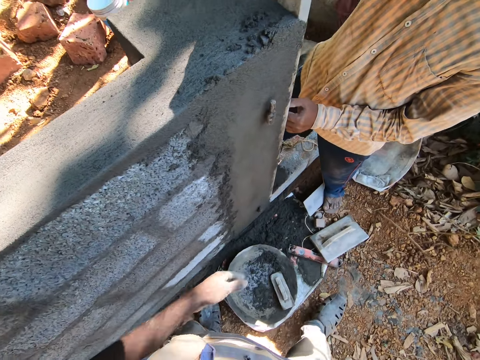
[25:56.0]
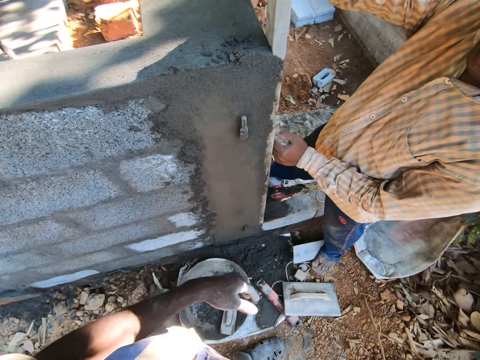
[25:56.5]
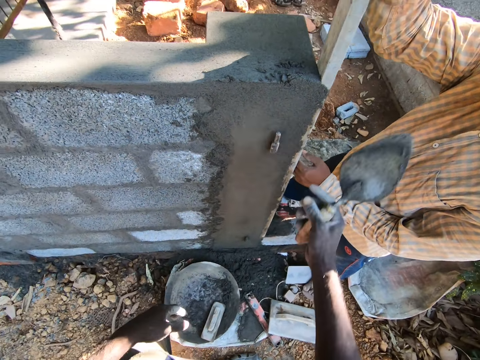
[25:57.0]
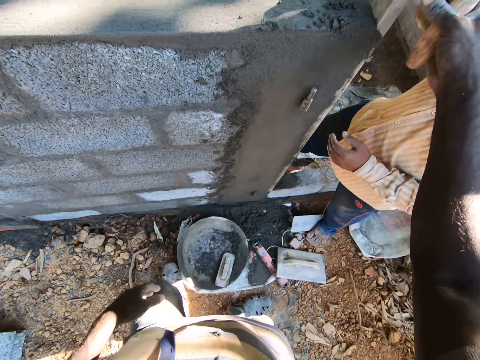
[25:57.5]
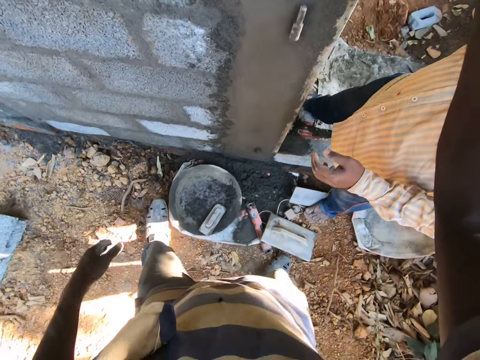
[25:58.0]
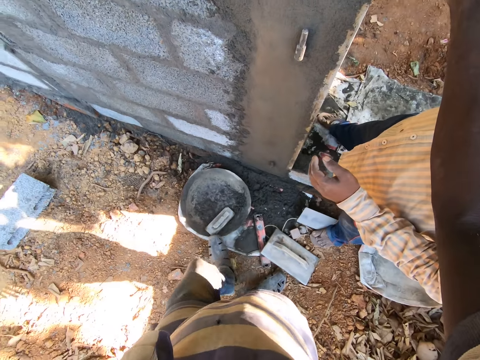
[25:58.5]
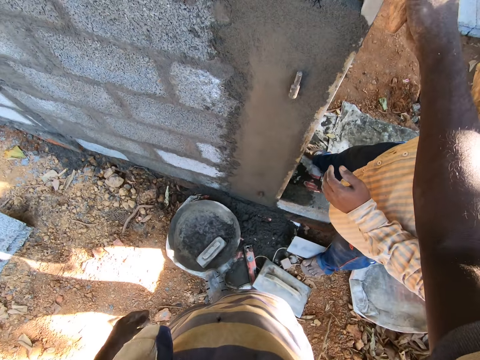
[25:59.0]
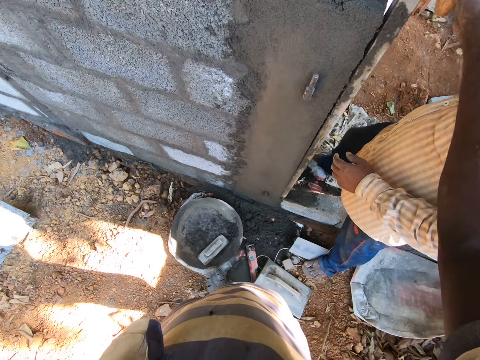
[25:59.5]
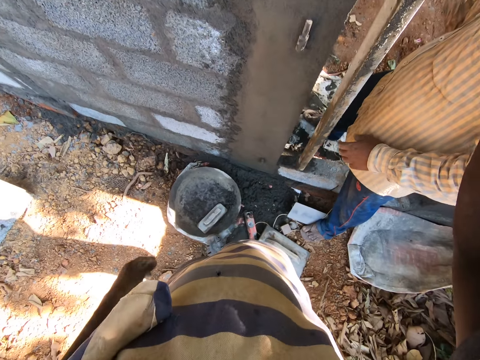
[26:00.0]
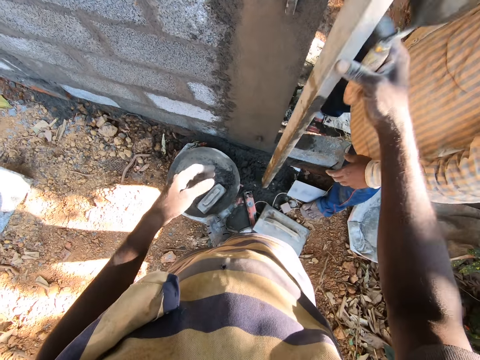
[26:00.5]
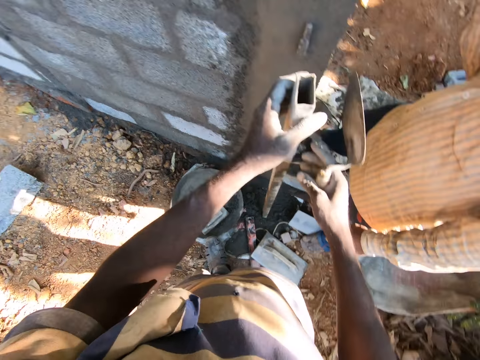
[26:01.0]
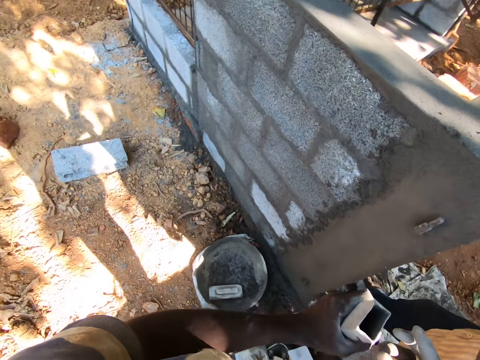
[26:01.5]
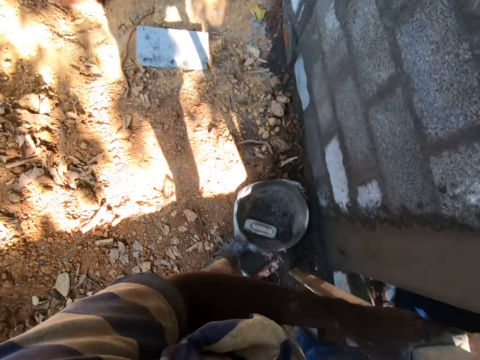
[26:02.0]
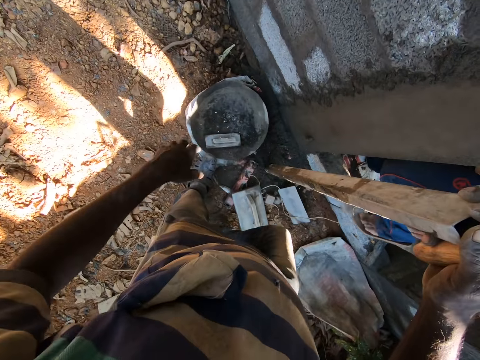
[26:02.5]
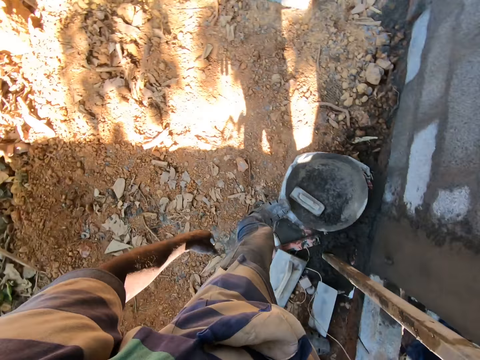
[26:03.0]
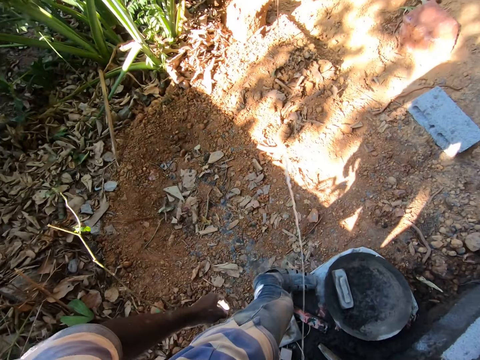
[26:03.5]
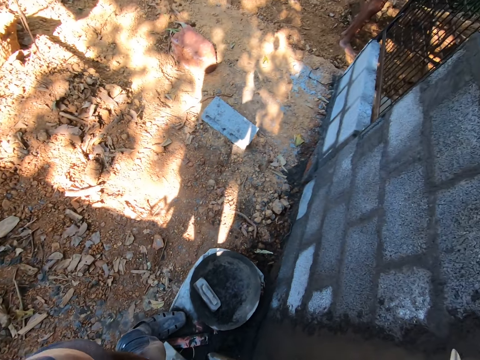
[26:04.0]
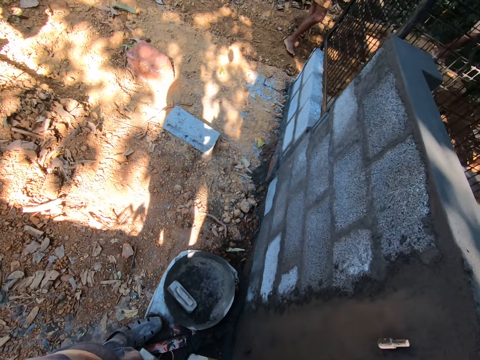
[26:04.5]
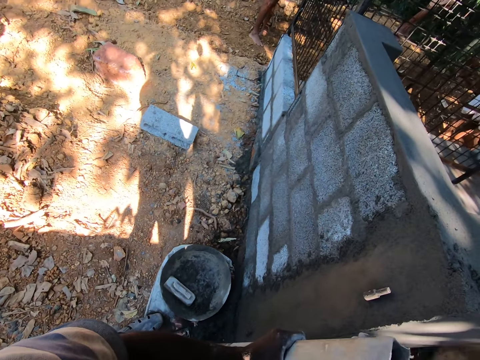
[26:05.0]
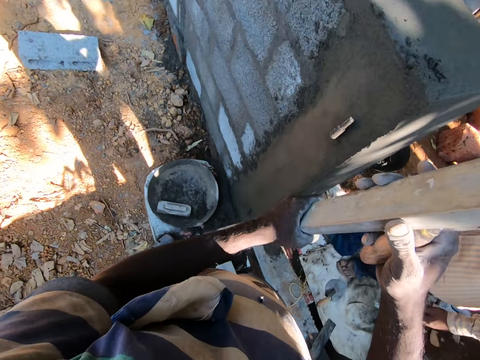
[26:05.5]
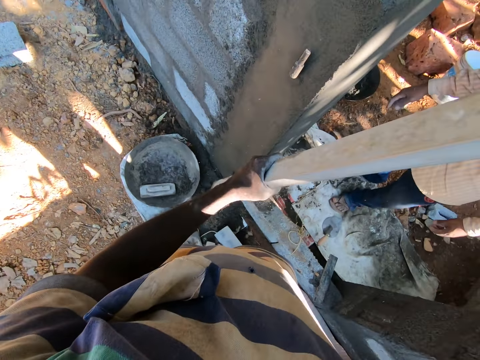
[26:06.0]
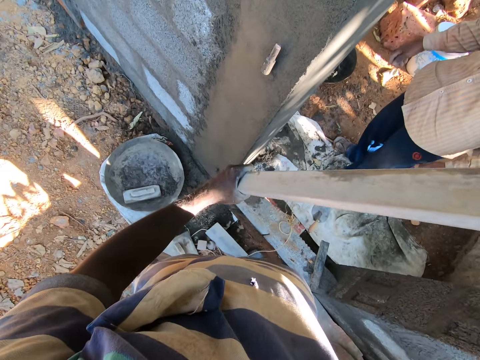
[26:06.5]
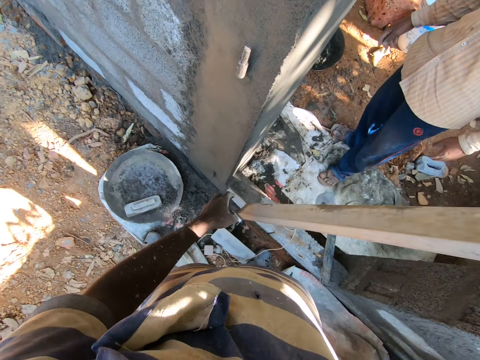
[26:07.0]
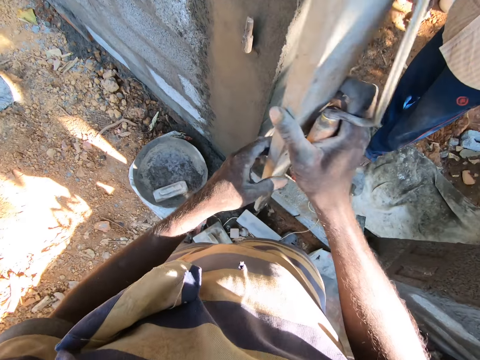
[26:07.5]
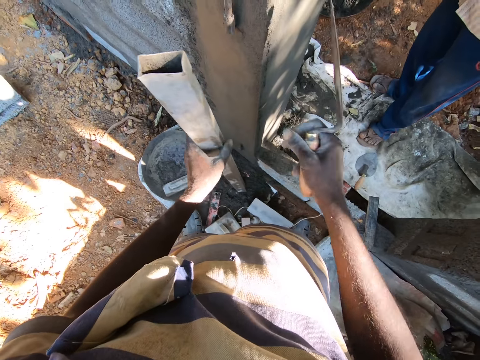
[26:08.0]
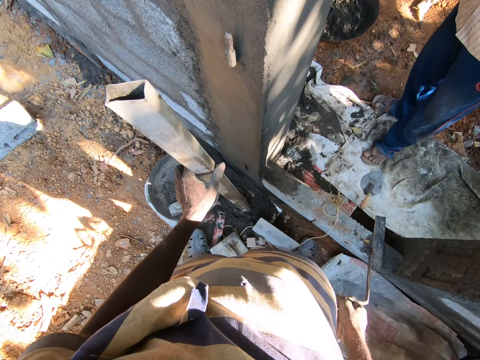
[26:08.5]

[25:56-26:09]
The camera wearer removes an aluminum rod resting on the wall with his right hand. He passes the aluminum rod in his right hand to his left hand. He passes the aluminum rod in his left hand to his right hand. He looks around. He lifts the aluminum rod in his right hand. He removes mortar from the metal. He passes the aluminum rod in his right hand to his left hand.

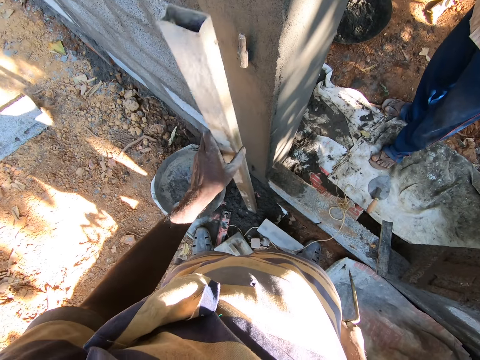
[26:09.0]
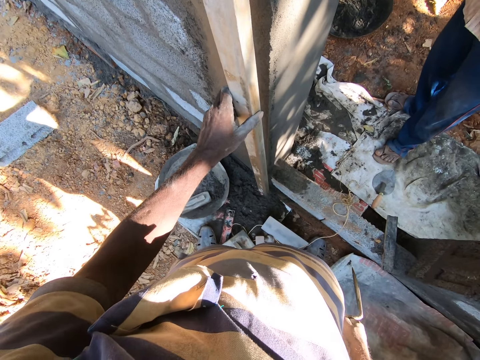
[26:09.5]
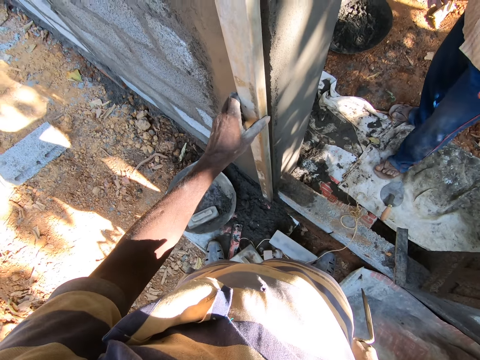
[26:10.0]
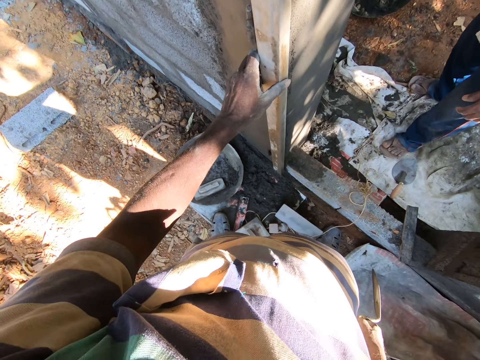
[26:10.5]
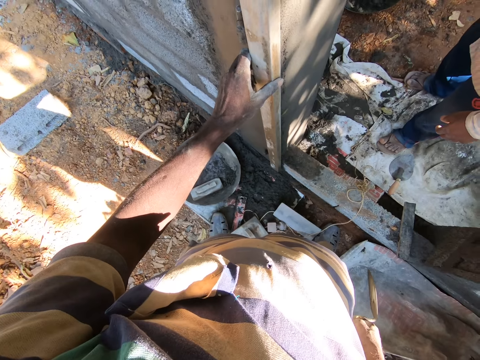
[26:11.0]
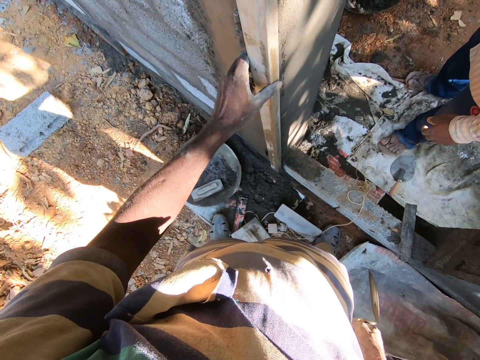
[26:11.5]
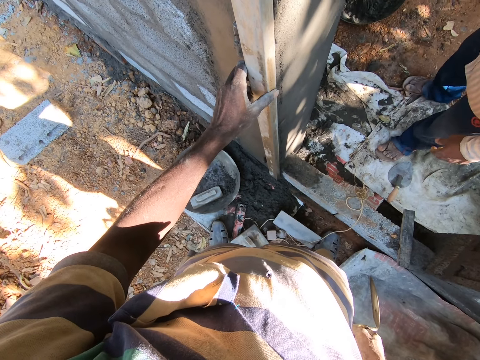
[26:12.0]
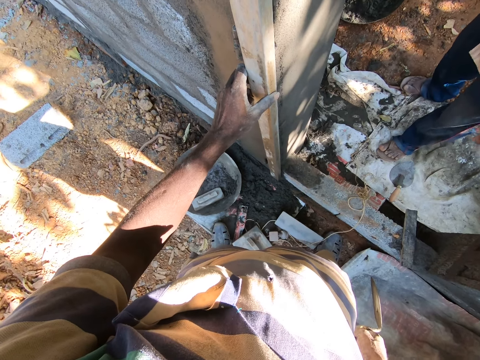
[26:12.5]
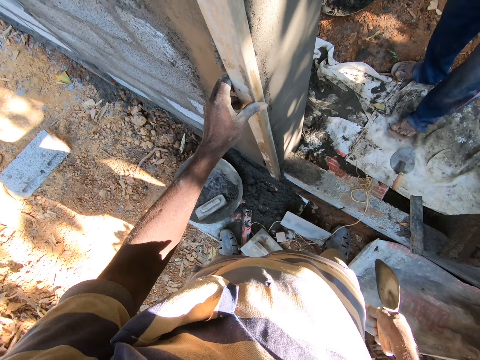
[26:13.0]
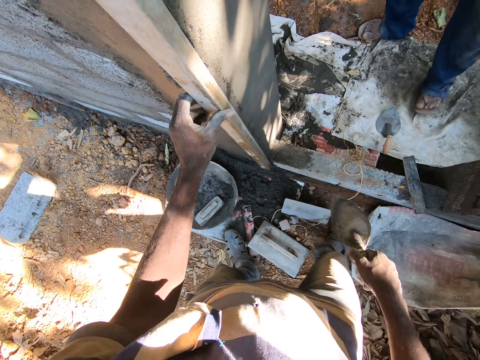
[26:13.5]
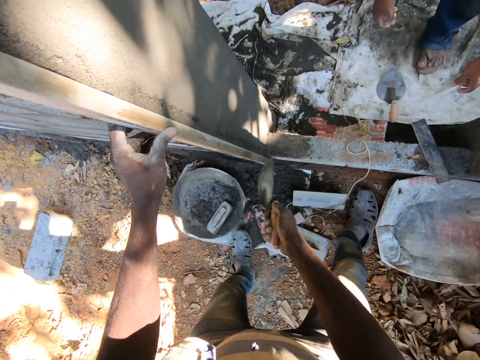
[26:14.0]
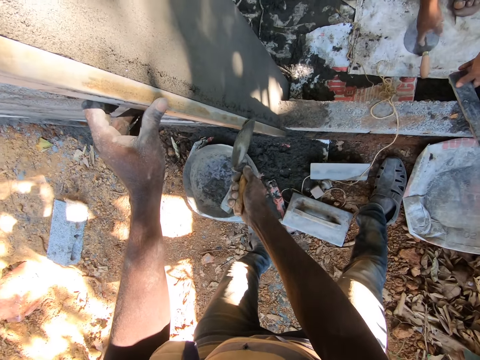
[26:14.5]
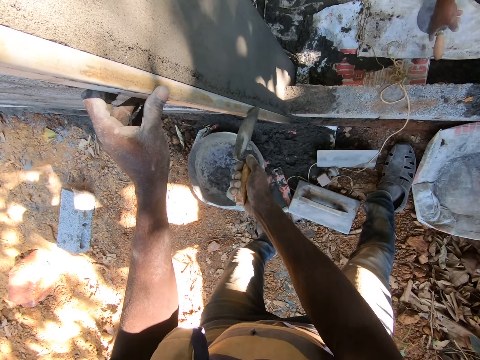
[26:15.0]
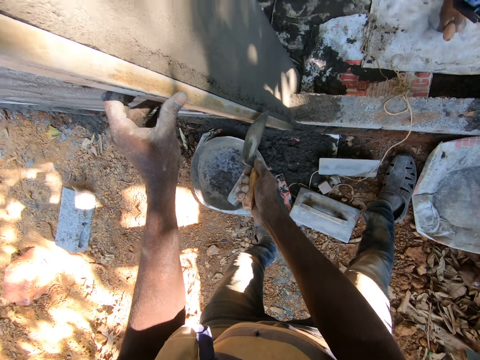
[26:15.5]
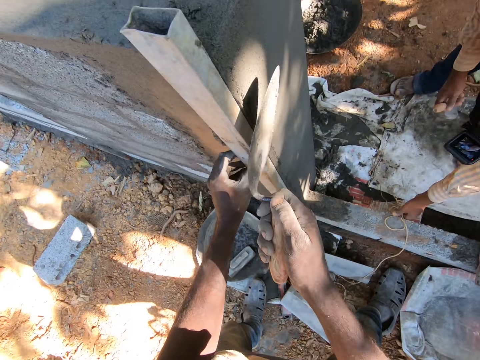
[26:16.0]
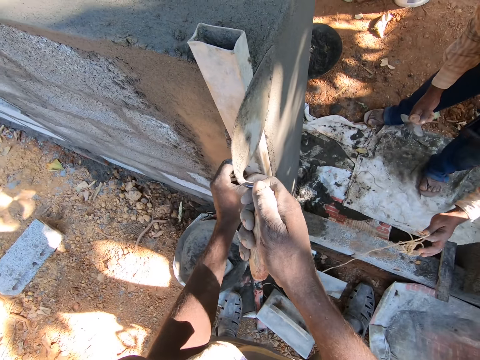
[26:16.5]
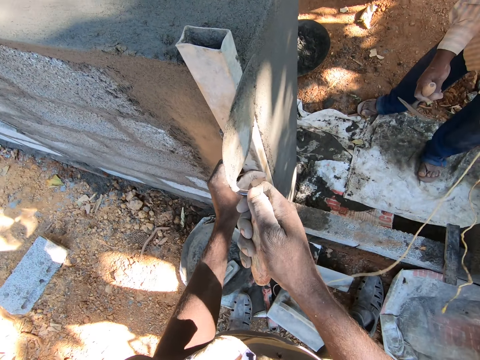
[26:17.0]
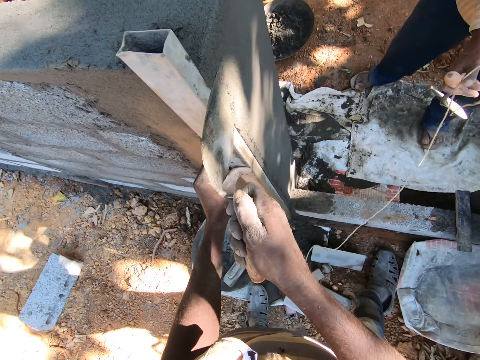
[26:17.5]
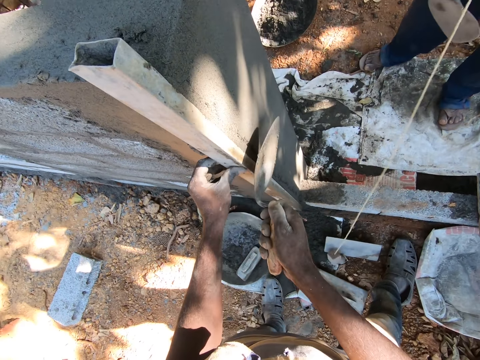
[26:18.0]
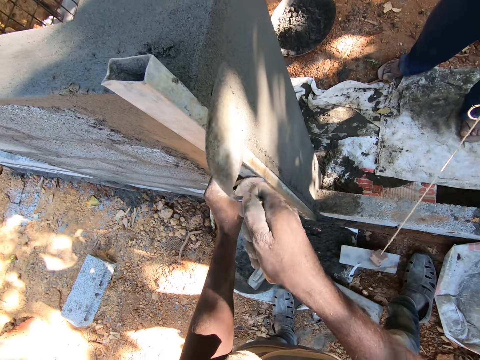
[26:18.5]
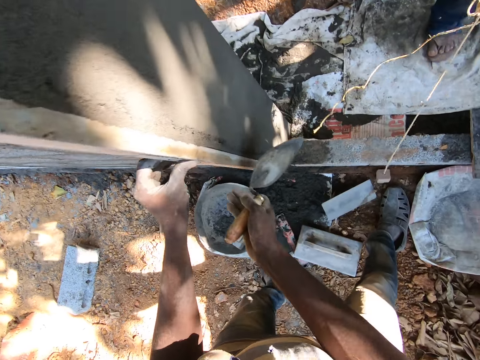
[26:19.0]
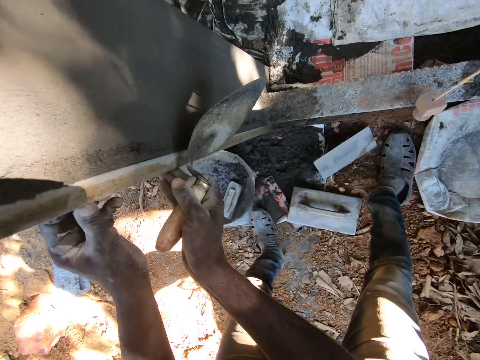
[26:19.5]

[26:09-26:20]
The camera wearer places the aluminum rod in his left hand against the wall. He taps the aluminum rod with the brick trowel in his right hand. The man picks up a rope from the wall with his right hand. The camera wearer smoothens the wall with the brick trowel in his right hand.

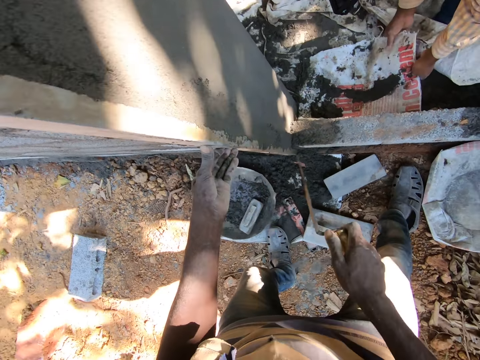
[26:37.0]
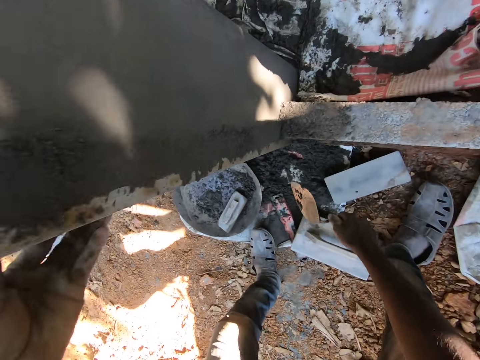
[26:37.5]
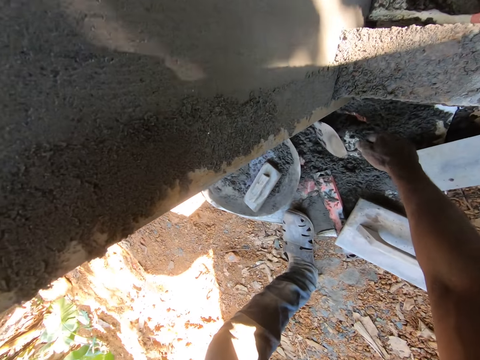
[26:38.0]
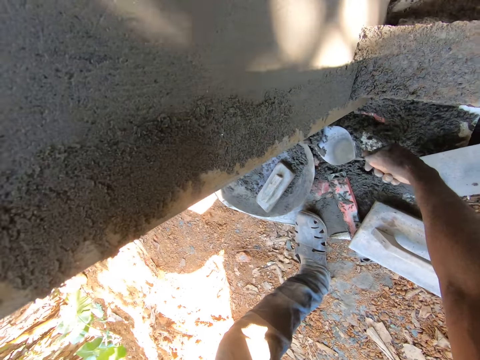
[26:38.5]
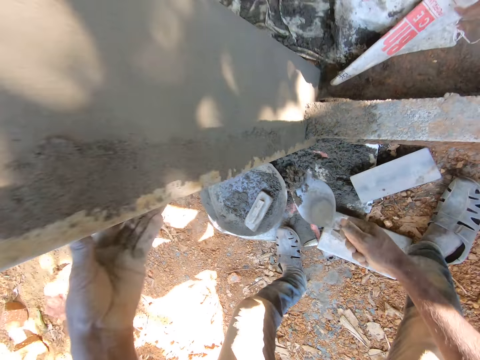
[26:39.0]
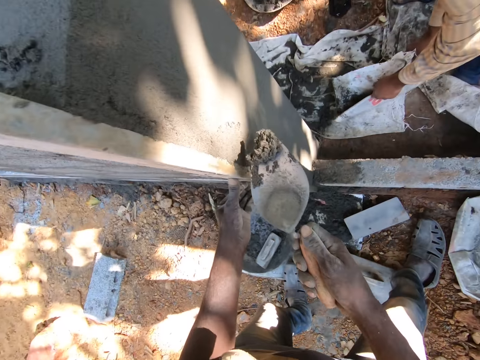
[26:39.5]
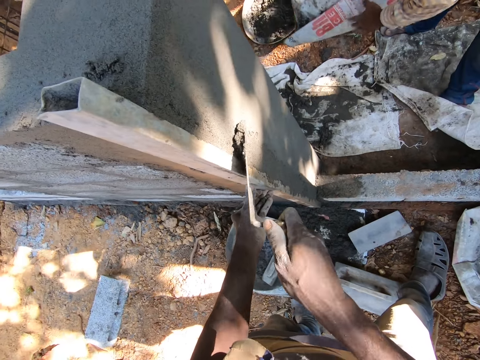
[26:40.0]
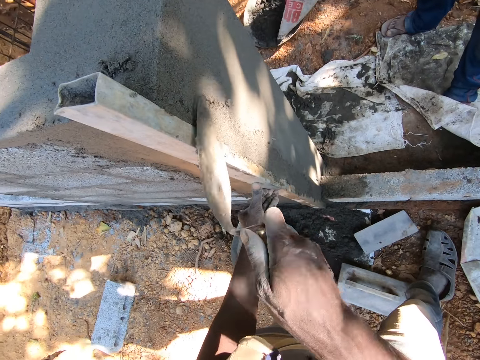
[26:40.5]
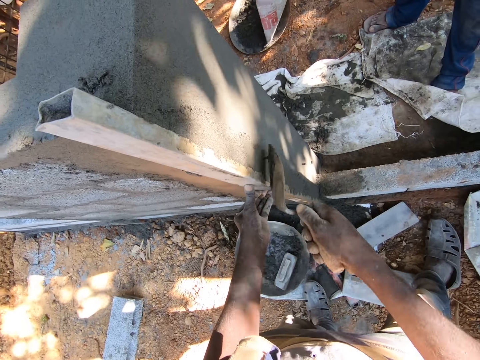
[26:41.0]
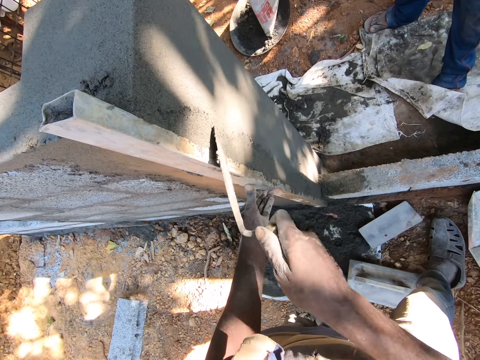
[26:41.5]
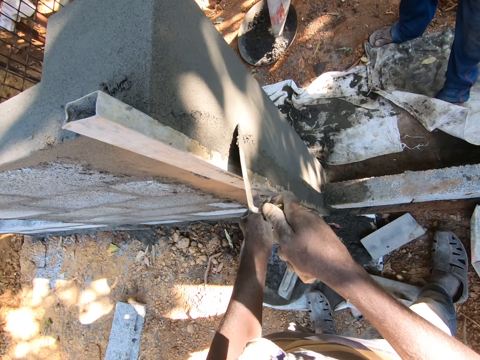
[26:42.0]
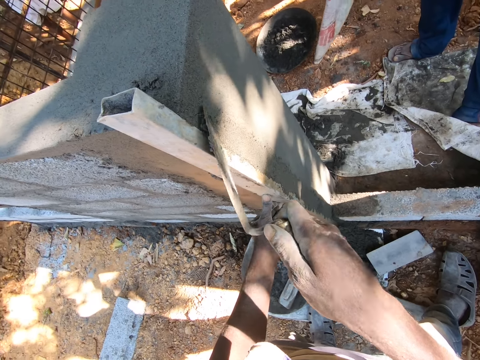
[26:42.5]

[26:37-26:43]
The camera wearer scoops some mortar from the sack on the floor with the brick trowel in his right hand. He plasters the wall with the mortar on the brick trowel in his right hand.
